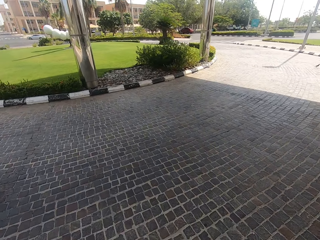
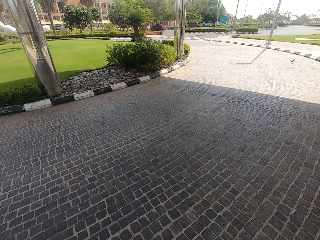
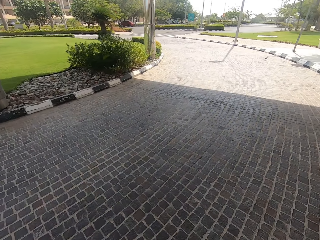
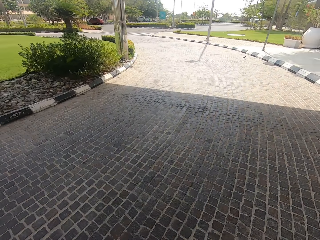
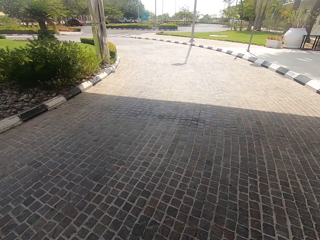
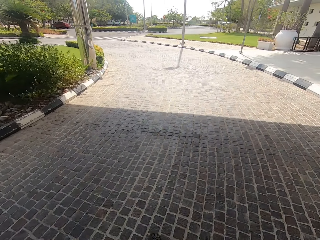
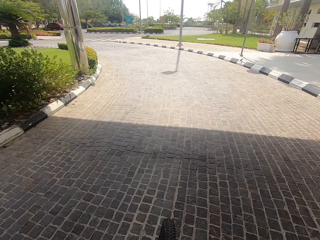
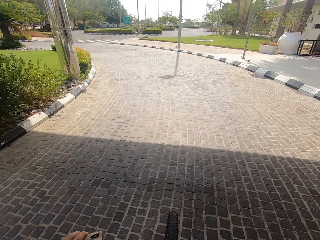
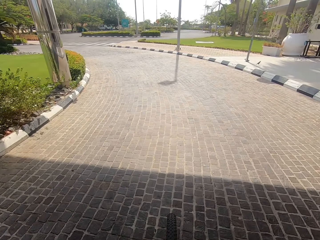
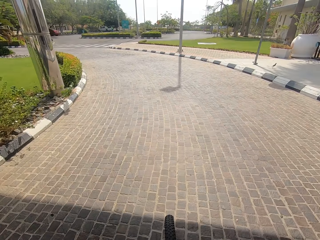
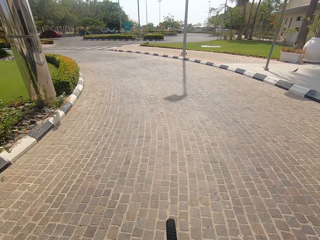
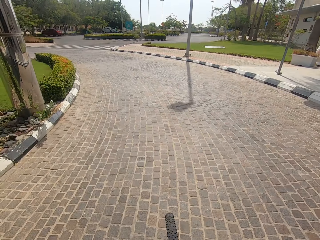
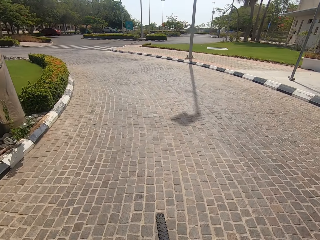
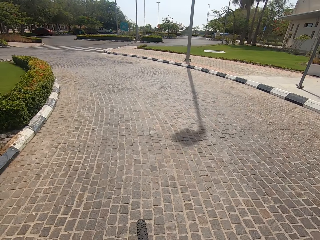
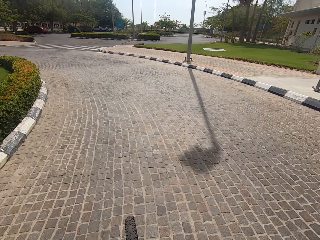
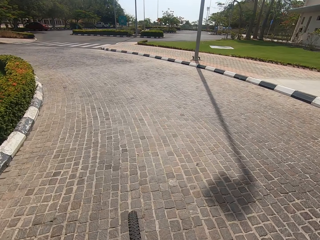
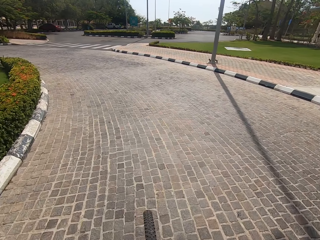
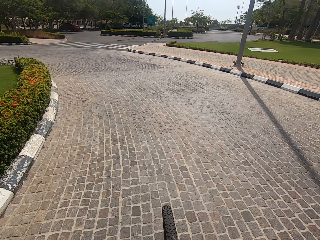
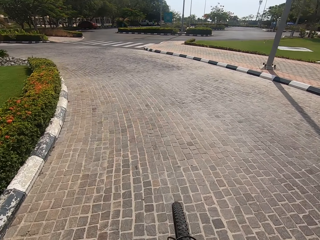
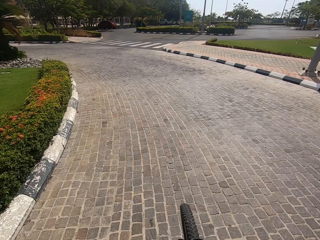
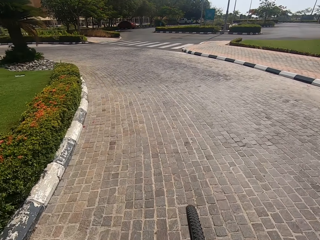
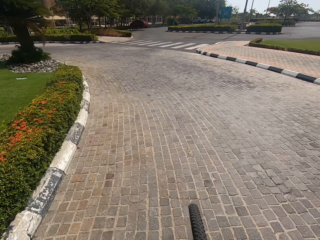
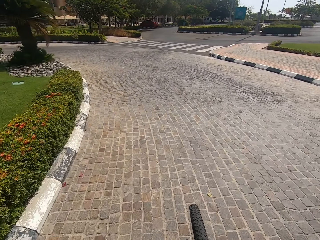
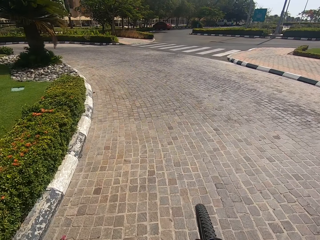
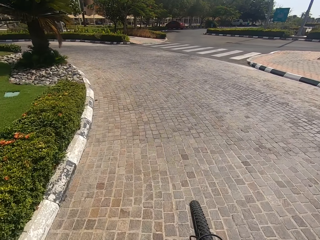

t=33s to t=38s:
The camera wearer rides the bicycle.

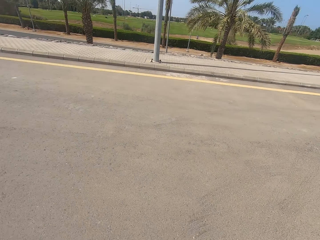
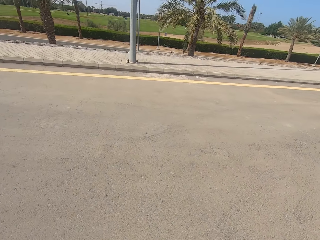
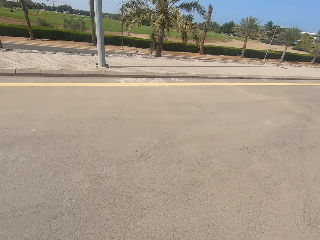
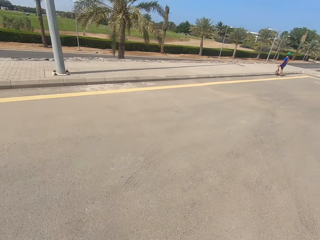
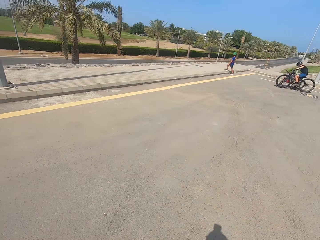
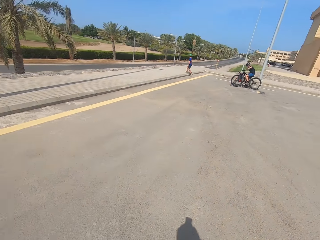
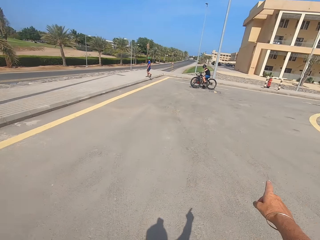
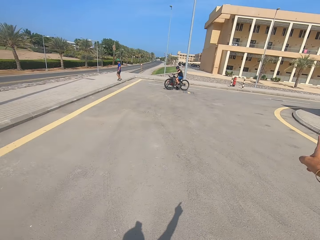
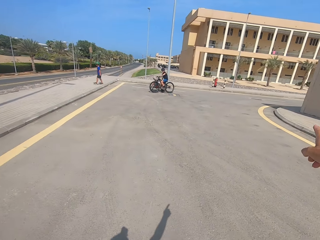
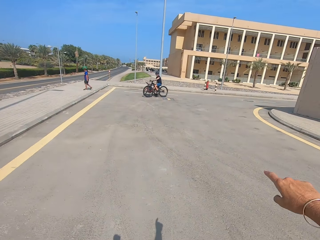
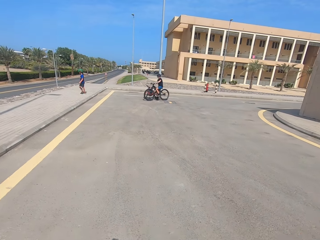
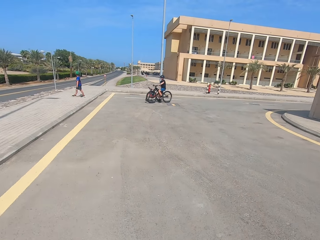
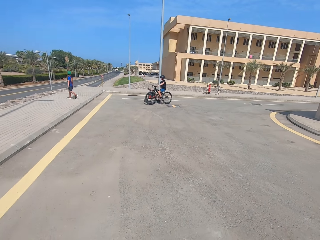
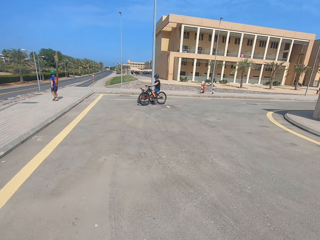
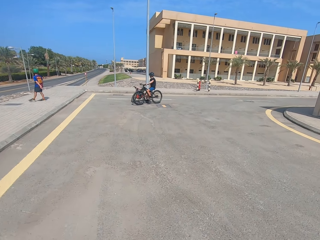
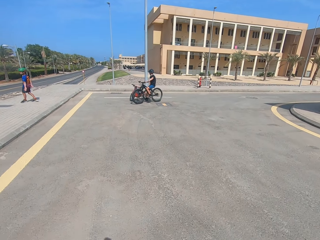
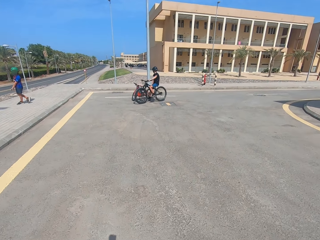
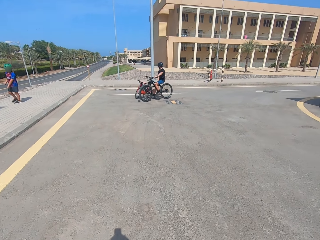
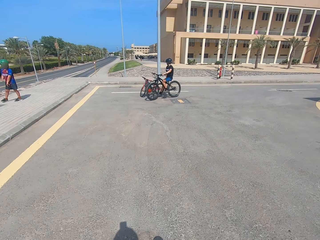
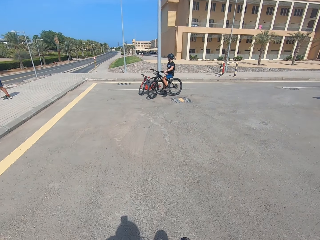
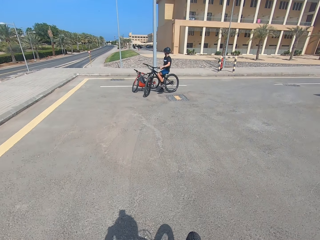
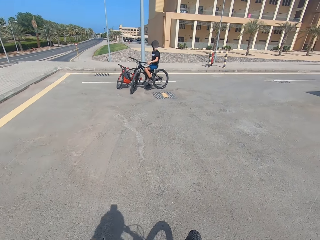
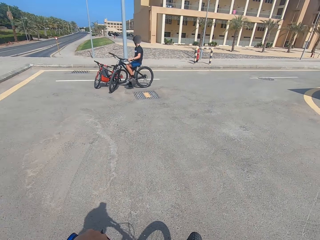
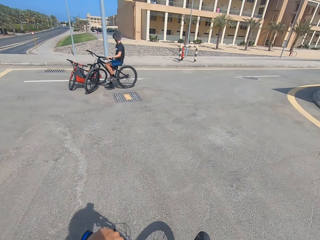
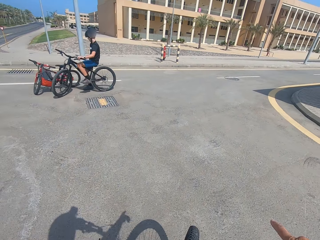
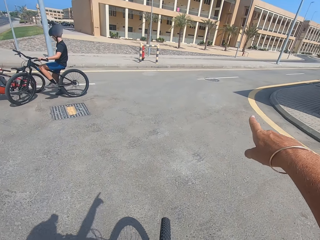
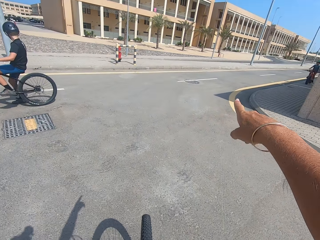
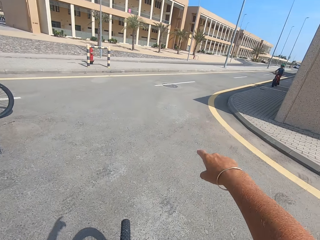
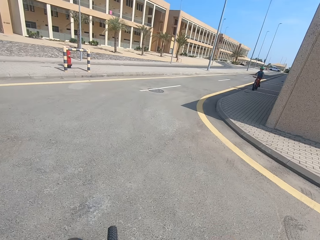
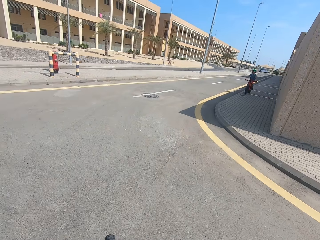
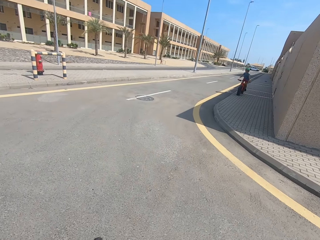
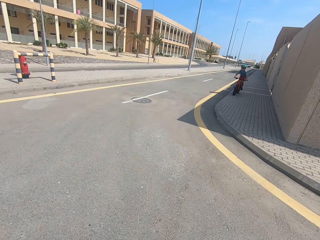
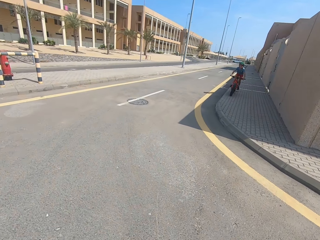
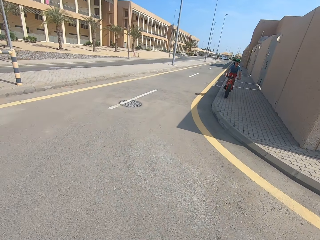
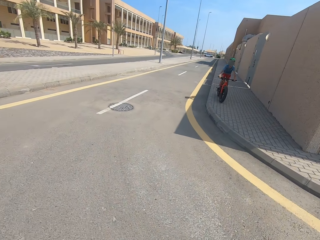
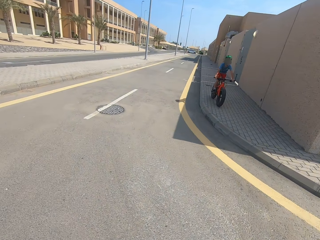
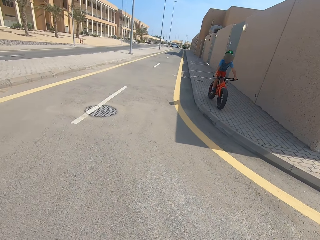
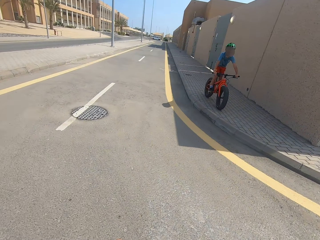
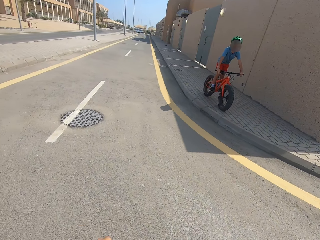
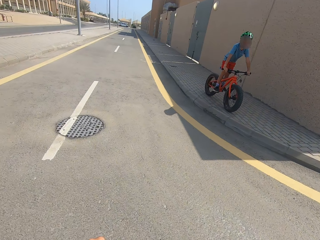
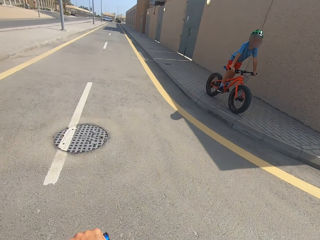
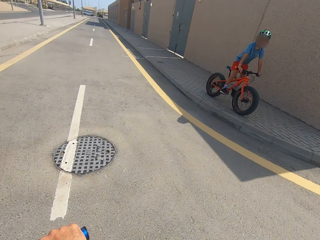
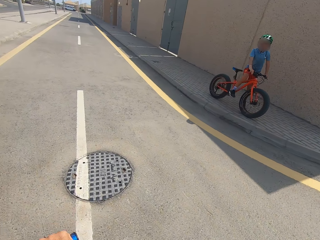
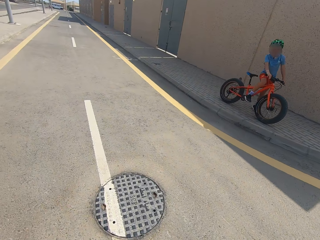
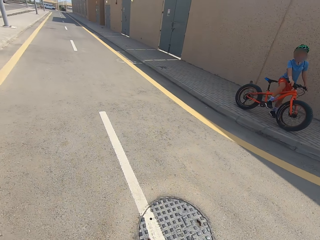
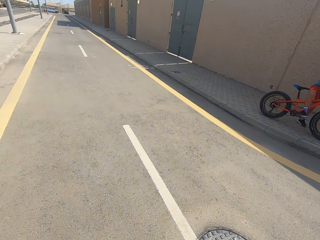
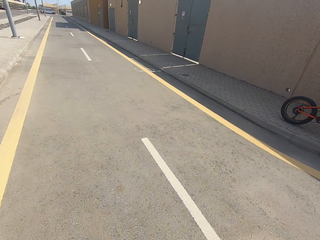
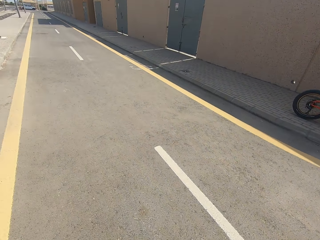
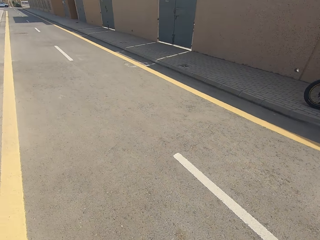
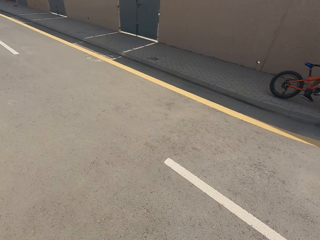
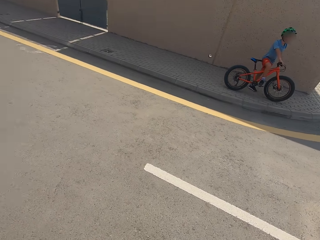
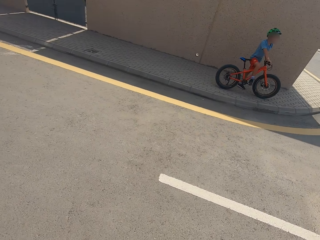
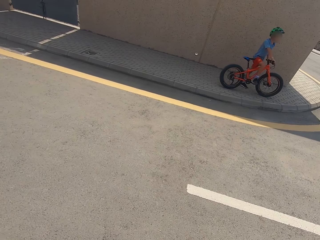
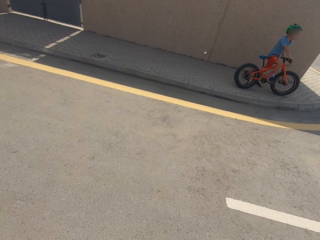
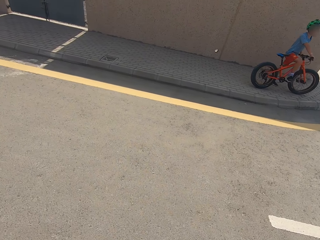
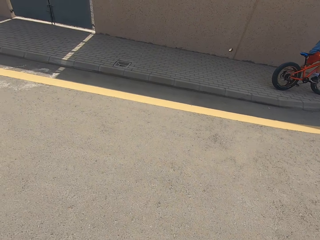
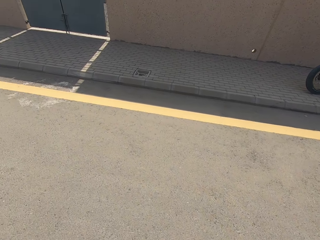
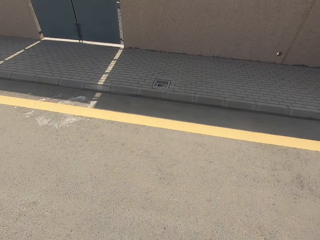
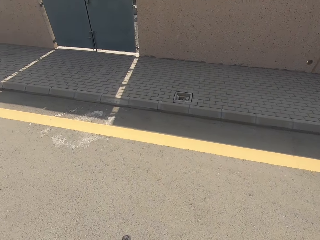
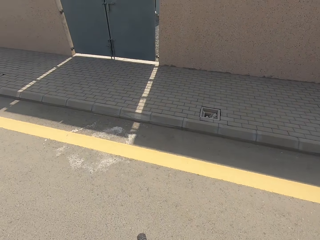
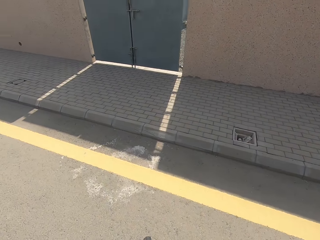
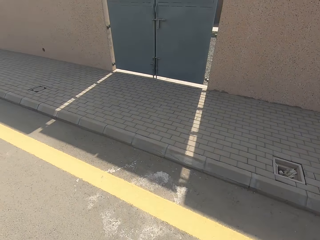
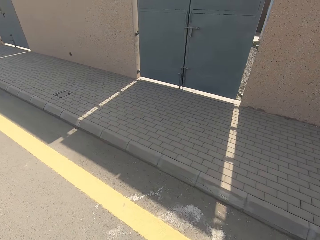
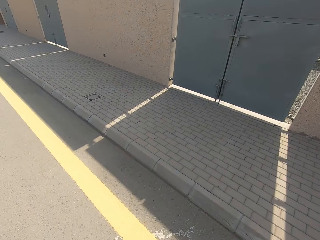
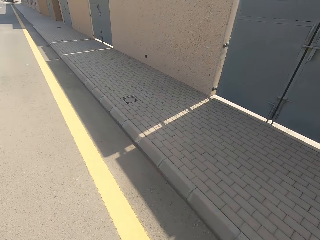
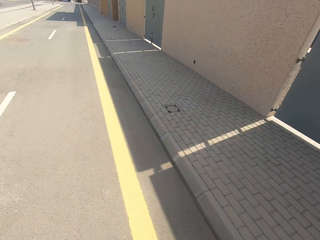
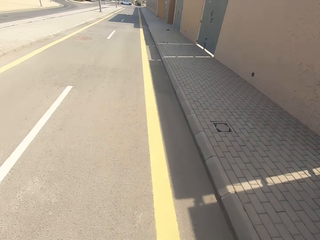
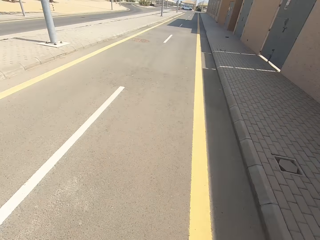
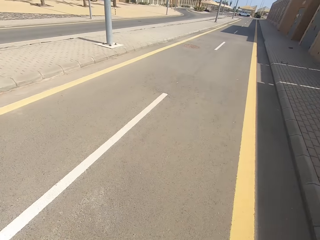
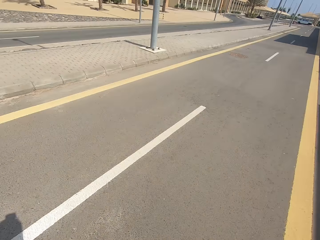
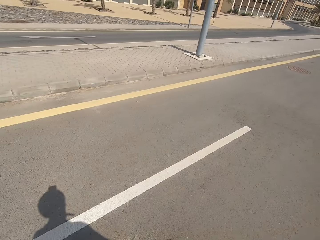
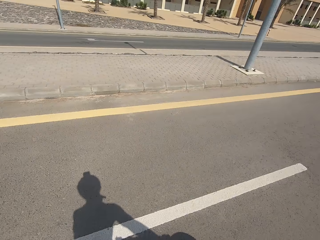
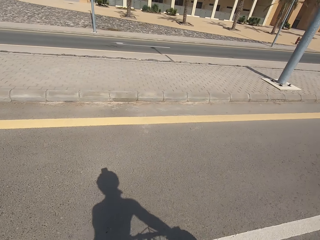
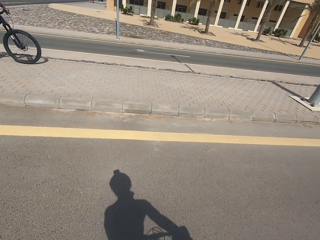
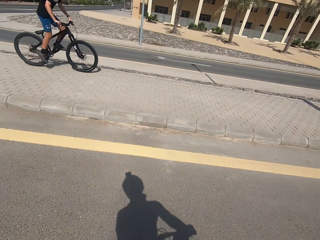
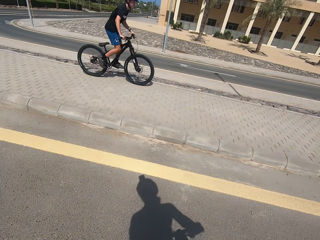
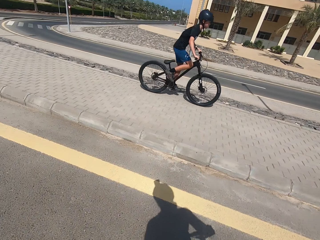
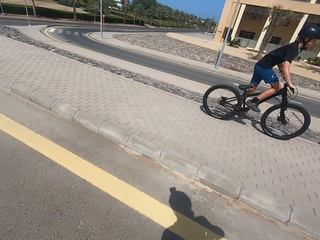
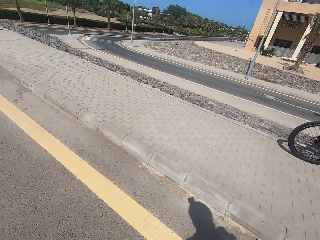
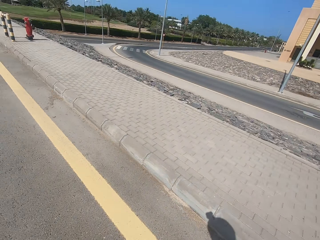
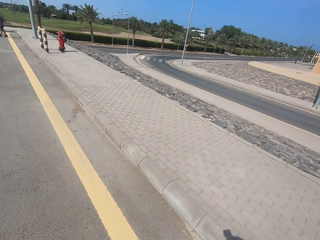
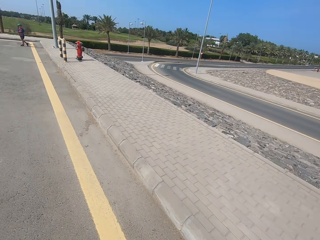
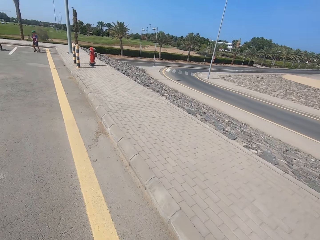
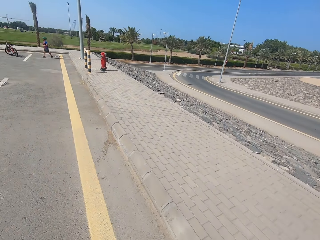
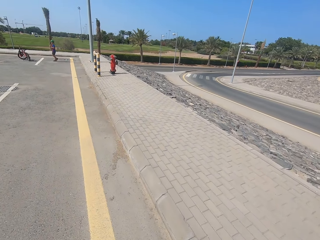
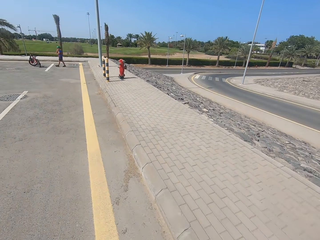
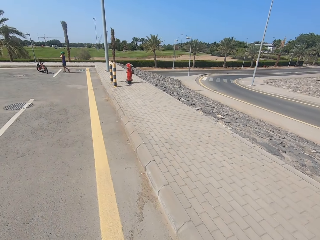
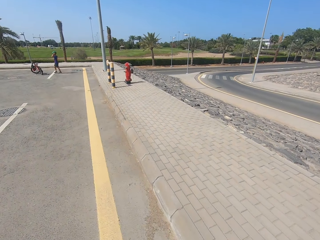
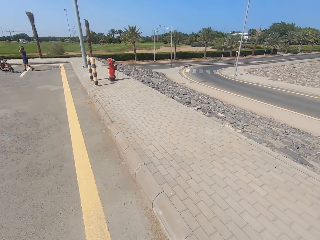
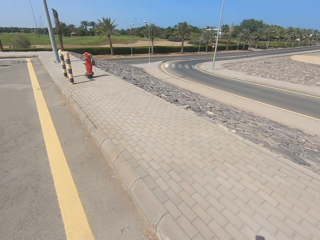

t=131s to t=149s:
The camera wearer points at something. They cycle. They point at something. They cycle. A person stops the bicycle. The camera wearer rides the bicycle.
